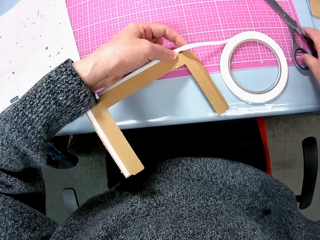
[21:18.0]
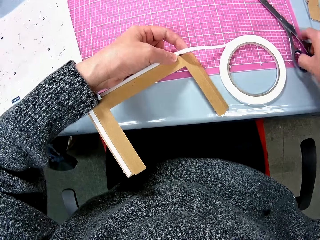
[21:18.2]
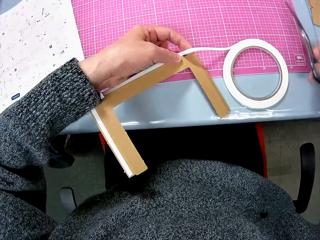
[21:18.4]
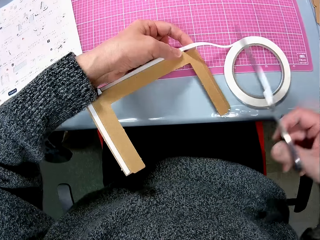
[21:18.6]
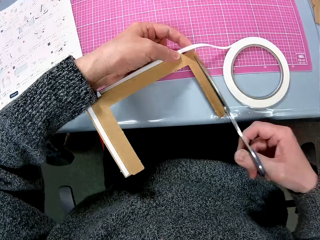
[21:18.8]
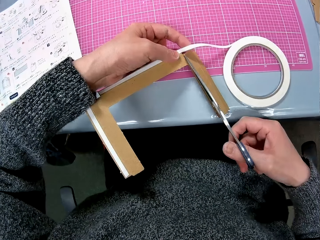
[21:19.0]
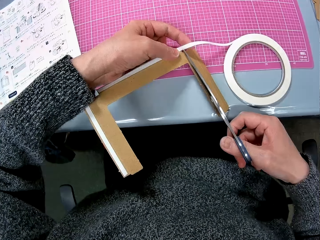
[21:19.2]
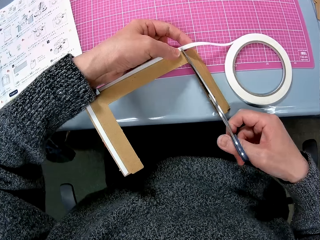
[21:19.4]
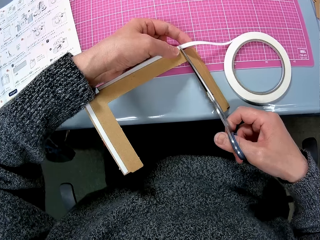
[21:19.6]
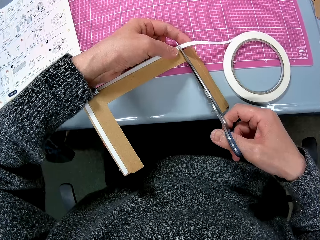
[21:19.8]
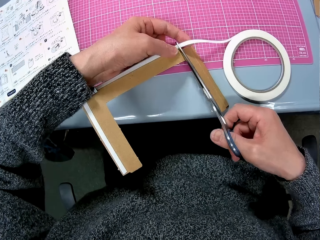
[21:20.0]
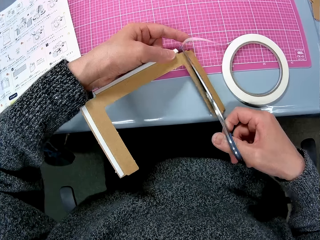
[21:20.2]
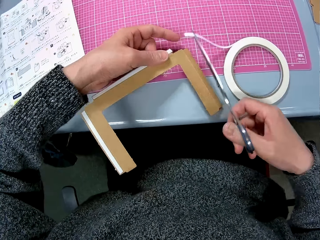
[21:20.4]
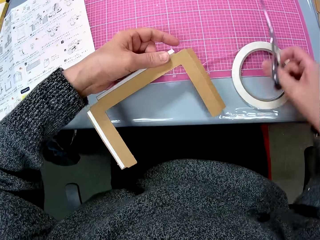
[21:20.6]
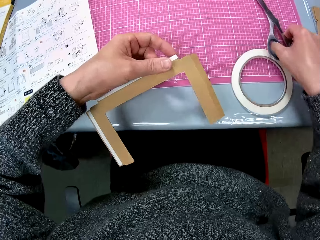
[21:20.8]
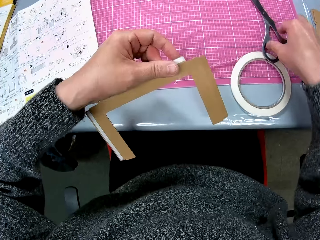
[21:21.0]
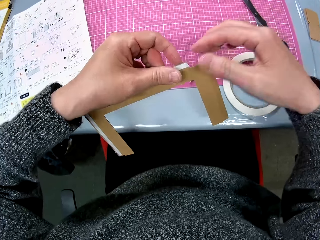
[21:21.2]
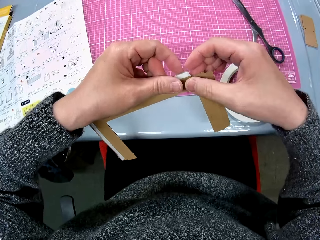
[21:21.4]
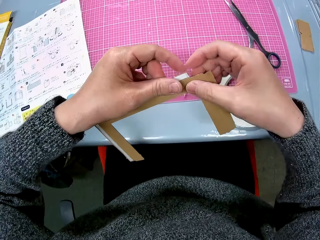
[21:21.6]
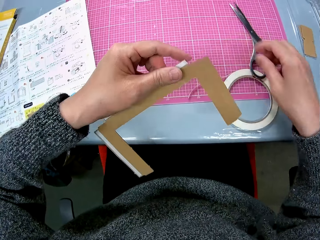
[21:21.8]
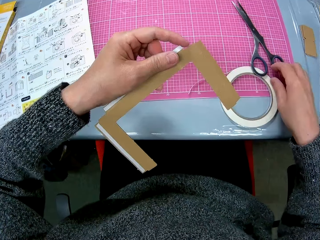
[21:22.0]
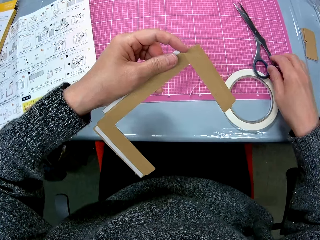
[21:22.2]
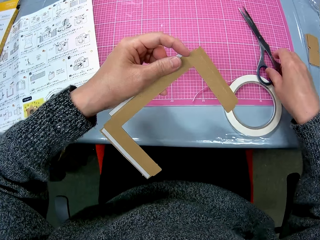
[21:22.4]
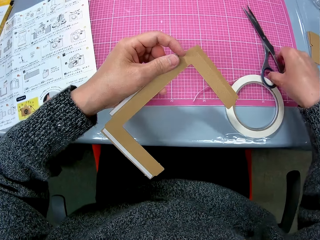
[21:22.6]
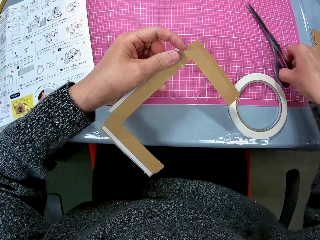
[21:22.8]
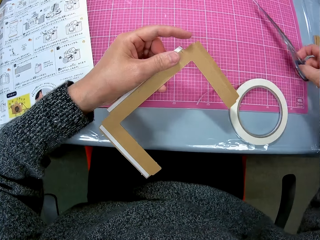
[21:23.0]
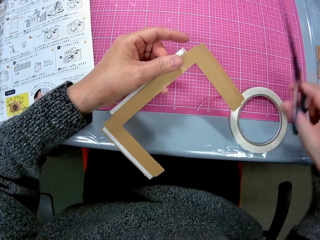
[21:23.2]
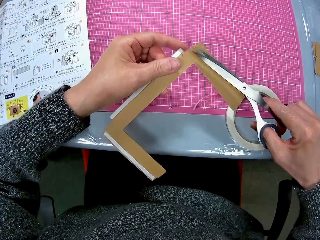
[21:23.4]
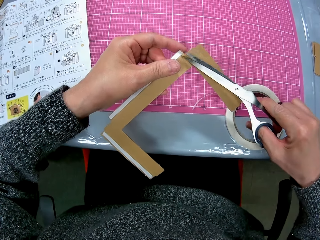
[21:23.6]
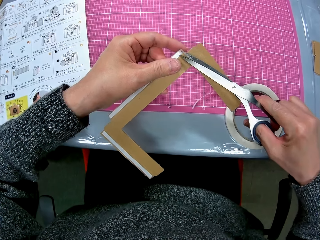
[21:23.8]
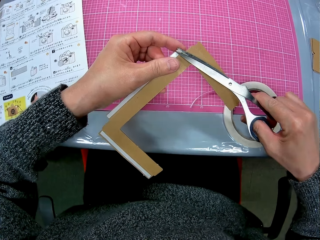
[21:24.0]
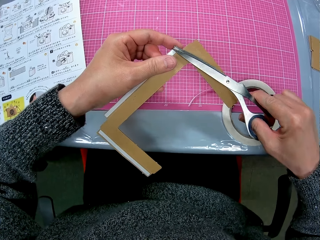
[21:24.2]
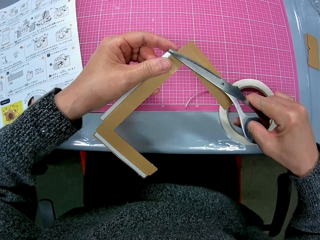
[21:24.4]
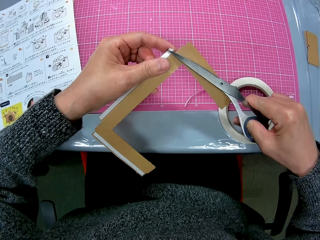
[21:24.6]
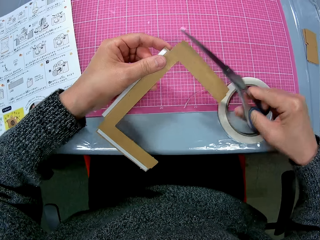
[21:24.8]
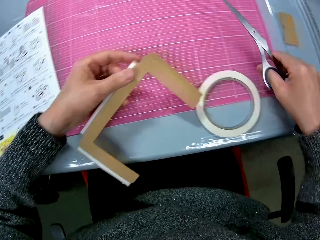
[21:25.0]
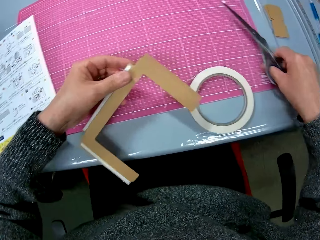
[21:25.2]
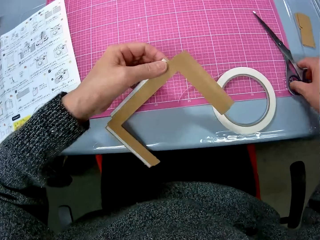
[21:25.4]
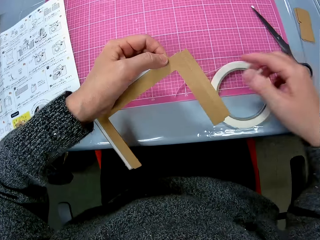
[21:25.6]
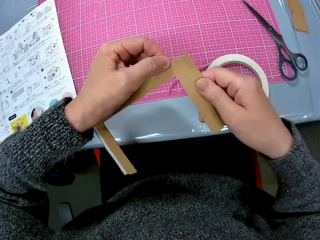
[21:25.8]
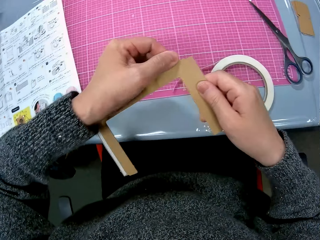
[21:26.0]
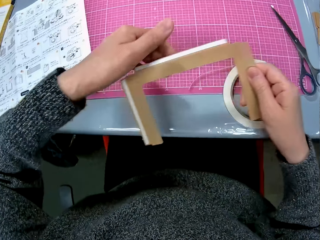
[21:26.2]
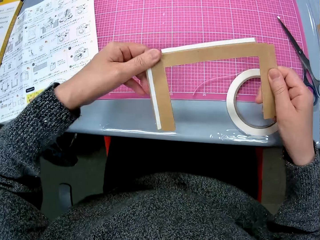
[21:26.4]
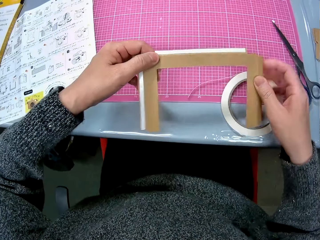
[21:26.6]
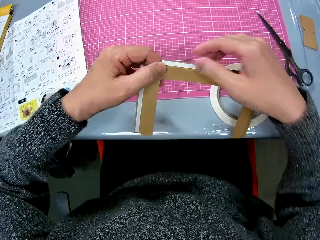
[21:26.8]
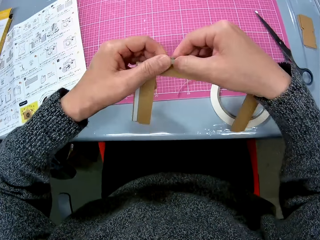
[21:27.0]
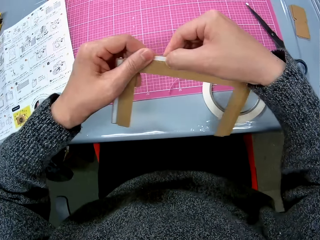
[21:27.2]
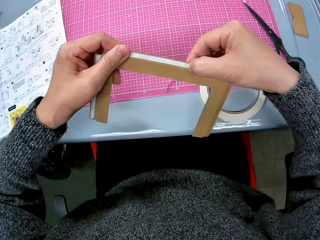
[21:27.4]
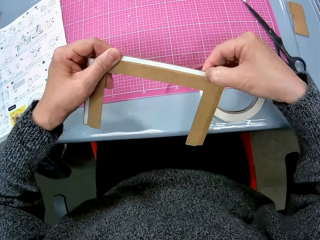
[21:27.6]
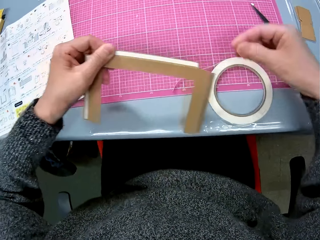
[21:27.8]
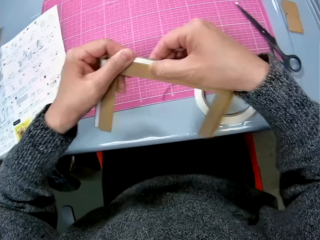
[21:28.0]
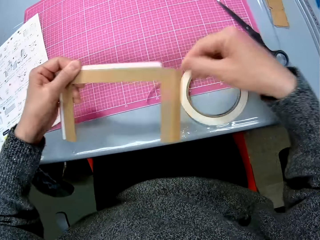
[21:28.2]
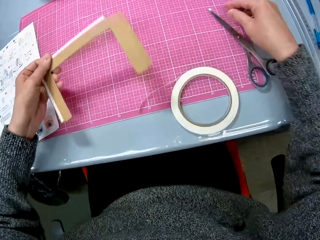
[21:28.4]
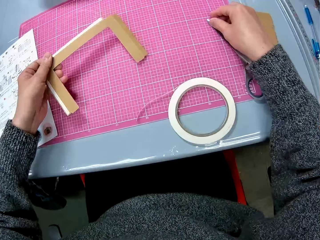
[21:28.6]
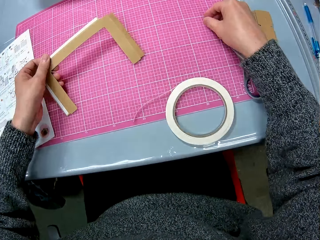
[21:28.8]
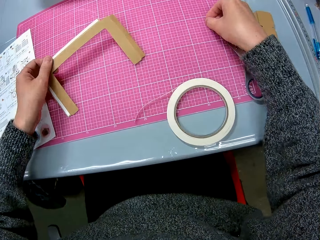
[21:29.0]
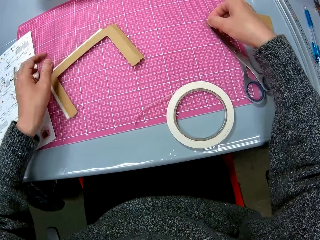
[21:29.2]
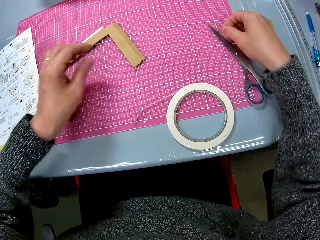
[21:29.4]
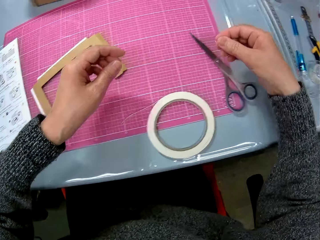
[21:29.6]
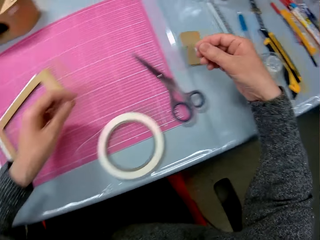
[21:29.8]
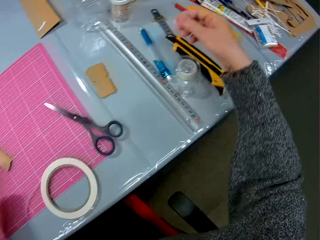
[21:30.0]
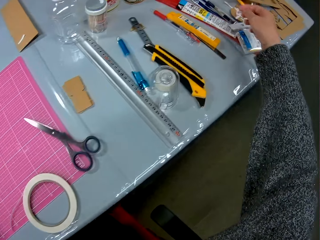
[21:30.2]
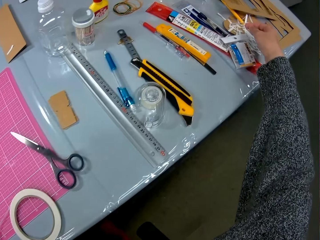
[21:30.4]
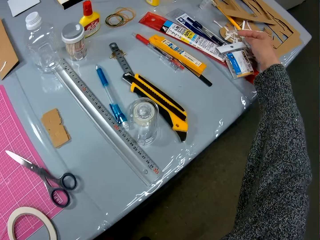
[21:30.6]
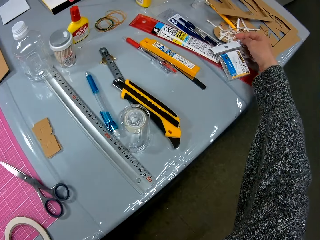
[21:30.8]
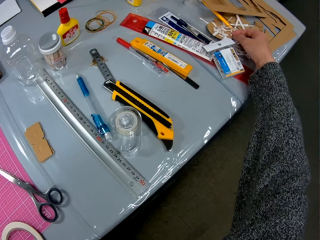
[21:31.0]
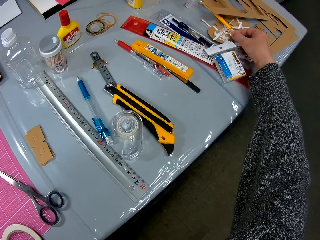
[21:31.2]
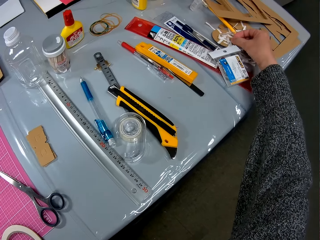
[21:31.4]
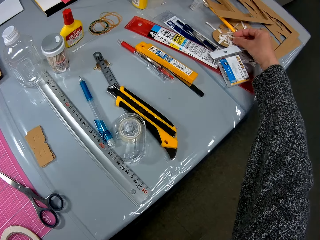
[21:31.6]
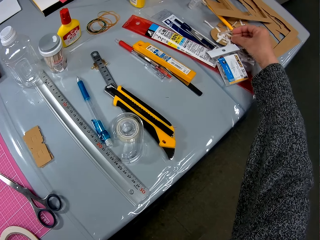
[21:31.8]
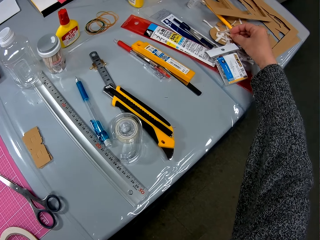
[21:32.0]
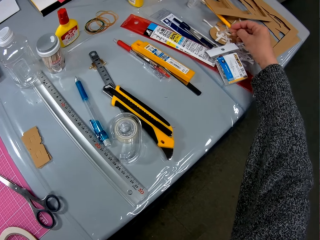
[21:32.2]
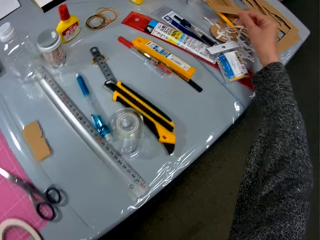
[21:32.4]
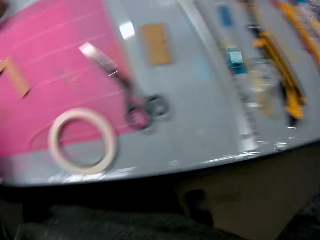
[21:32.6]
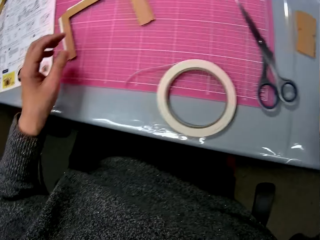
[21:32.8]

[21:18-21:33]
The camera wearer picks up the pair of scissors and holds the pair of scissors. He cuts the tape or sellotape with the pair of scissors. He places the pair of scissors on the cutting sheet or cutting mat. He picks up the pair of scissors from the cutting sheet. He cuts a small portion of the tape on the cardboard piece. He places the pair of scissors on the cutting sheet. He fixes the sellotape on the piece of cardboard. He presses the tape on the tip of the cardboard with his right hand. He picks a tiny tape from the tip of the pair of scissors. He puts the piece of cardboard on the cutting mat. He holds the pieces of sellotape. He drops the tiny tape on the piece of cardboard on the table.

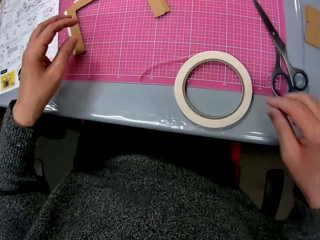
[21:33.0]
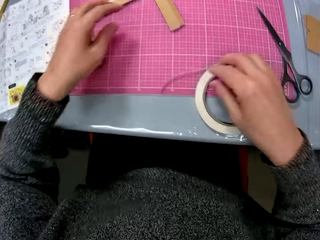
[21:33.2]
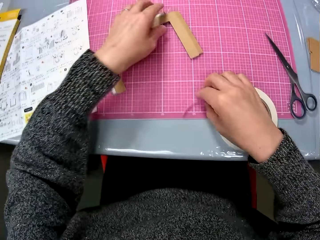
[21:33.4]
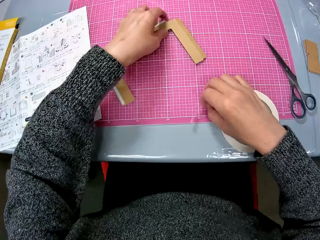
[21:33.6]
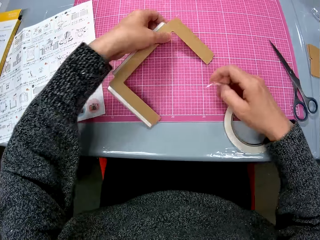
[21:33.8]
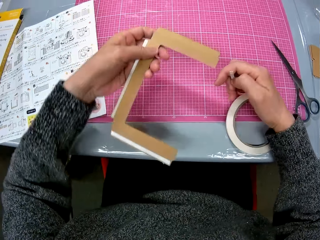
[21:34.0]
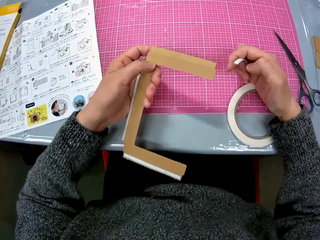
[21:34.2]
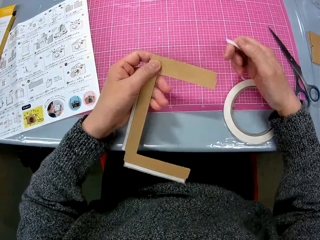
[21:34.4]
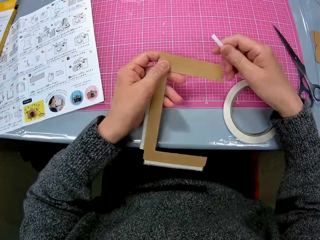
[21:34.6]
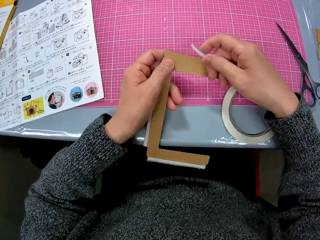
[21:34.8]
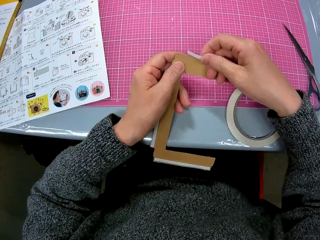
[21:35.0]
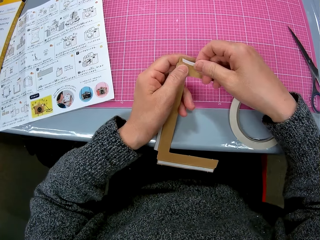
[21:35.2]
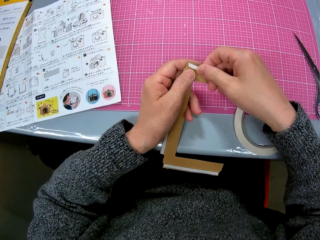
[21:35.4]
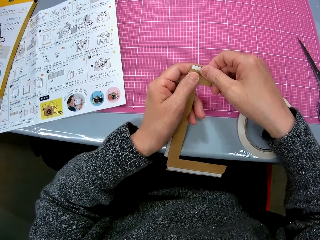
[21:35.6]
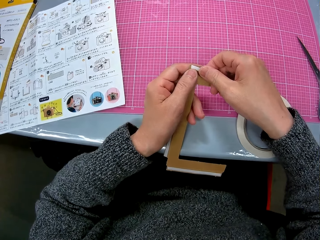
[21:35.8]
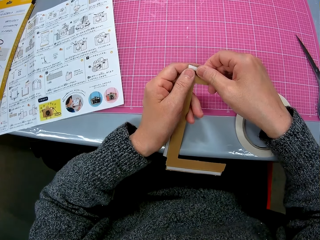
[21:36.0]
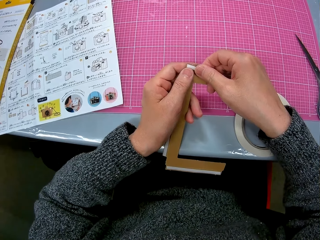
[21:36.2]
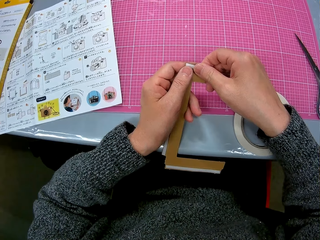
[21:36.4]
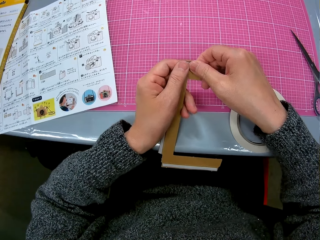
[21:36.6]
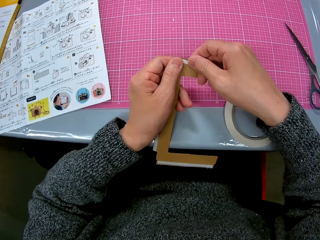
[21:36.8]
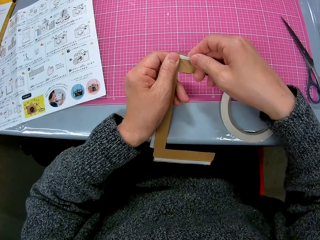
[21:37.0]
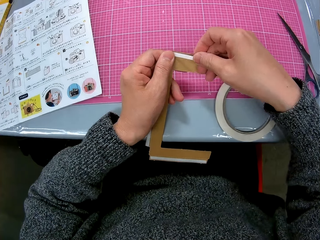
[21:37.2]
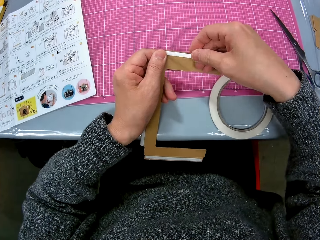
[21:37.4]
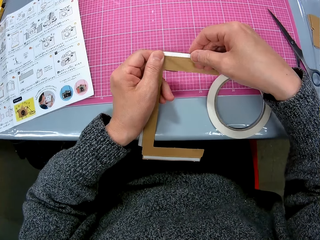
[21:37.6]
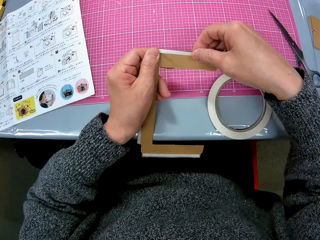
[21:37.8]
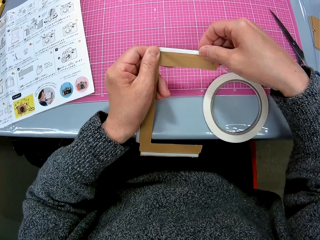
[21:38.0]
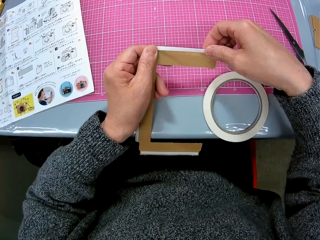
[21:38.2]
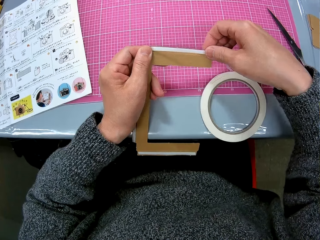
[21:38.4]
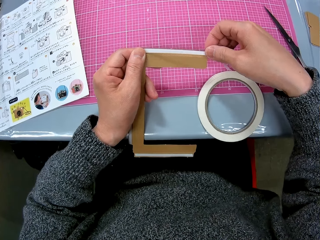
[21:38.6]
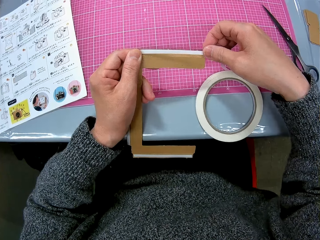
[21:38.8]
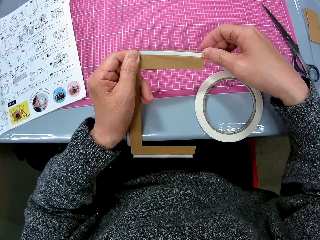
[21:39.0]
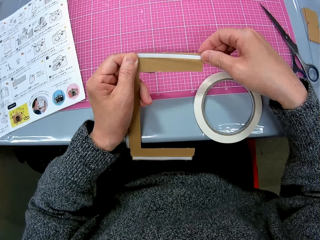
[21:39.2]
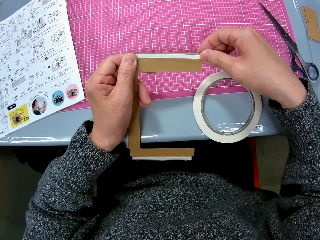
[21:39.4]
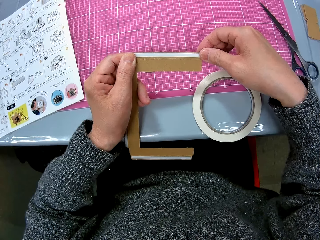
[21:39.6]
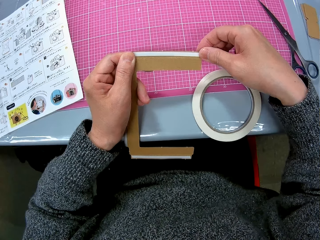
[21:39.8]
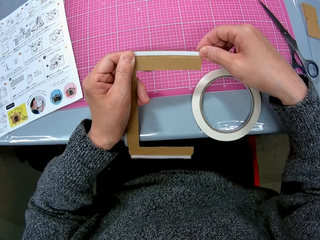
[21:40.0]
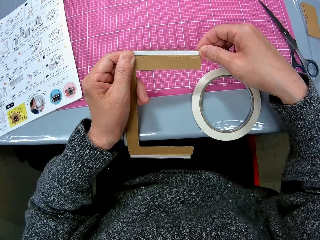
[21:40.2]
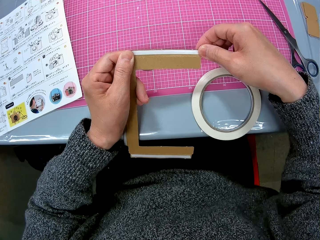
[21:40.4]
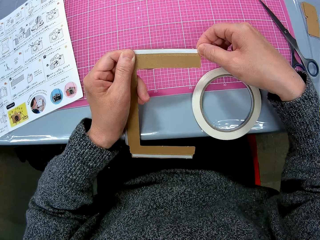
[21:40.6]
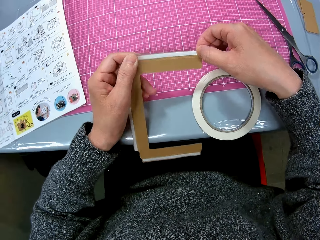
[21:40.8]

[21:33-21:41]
The camera wearer picks up the tape from the tape roll on the cutting sheet with his right hand. He picks up the cardboard piece on the cutting sheet with his left hand. He holds the piece of cardboard. He places the tape on another tip of the cardboard piece.
